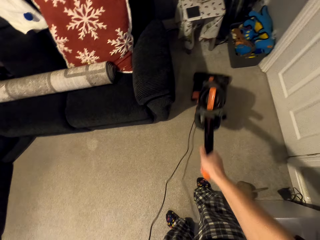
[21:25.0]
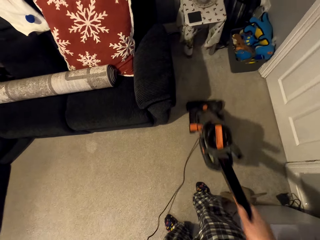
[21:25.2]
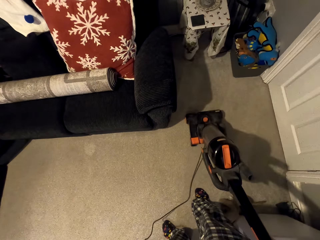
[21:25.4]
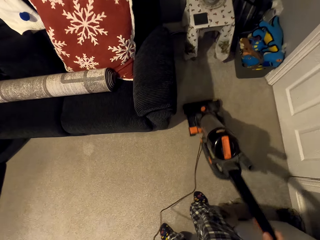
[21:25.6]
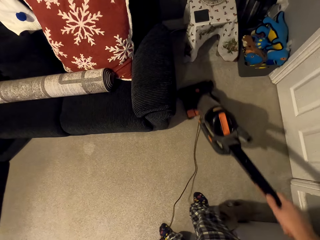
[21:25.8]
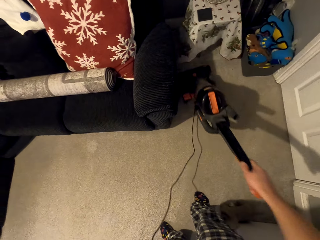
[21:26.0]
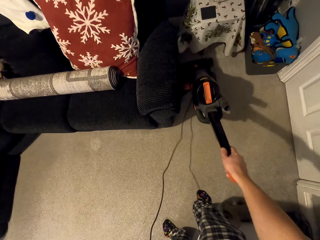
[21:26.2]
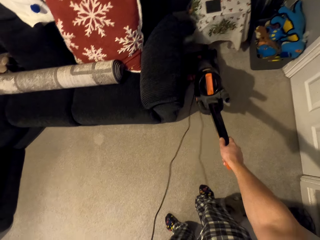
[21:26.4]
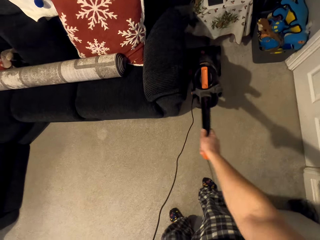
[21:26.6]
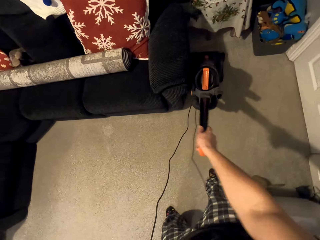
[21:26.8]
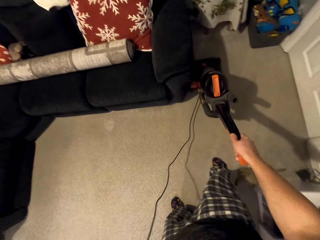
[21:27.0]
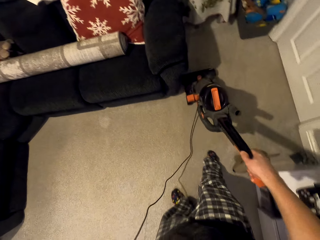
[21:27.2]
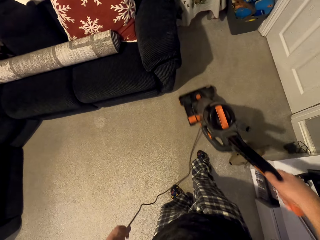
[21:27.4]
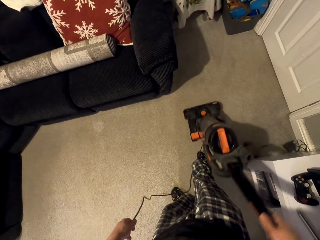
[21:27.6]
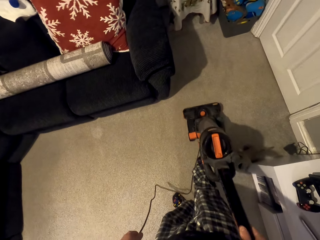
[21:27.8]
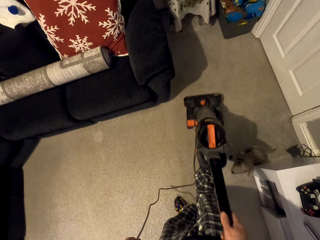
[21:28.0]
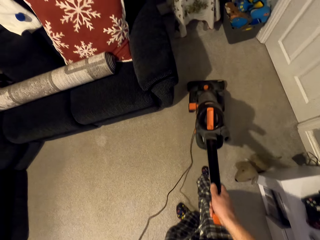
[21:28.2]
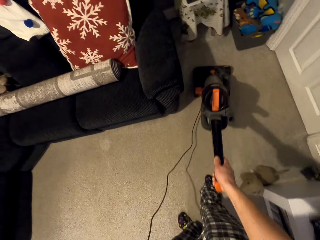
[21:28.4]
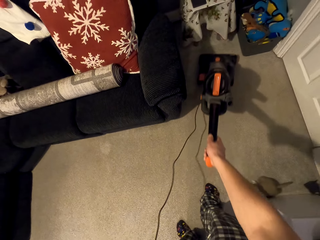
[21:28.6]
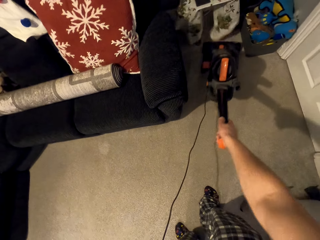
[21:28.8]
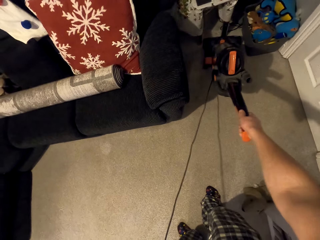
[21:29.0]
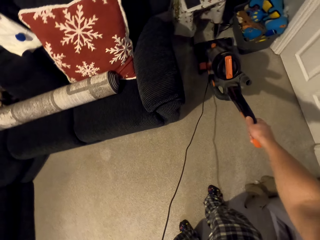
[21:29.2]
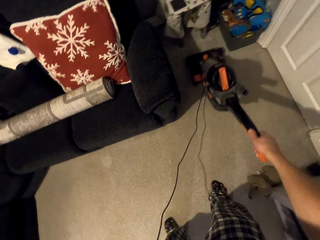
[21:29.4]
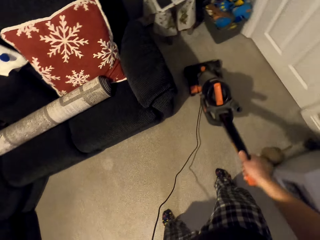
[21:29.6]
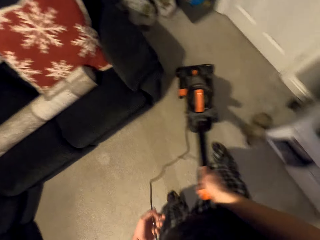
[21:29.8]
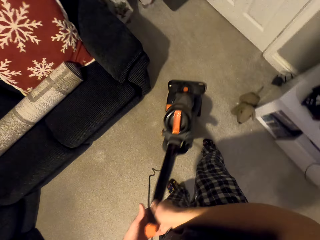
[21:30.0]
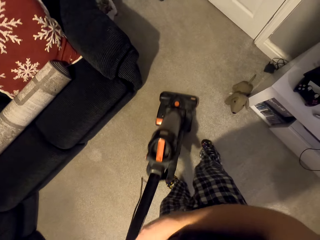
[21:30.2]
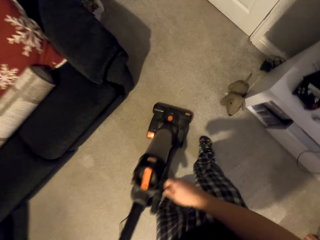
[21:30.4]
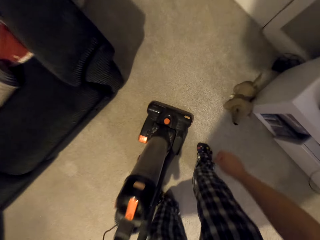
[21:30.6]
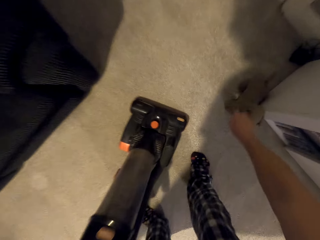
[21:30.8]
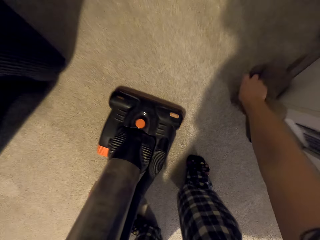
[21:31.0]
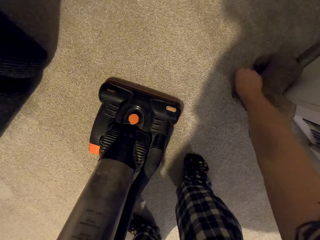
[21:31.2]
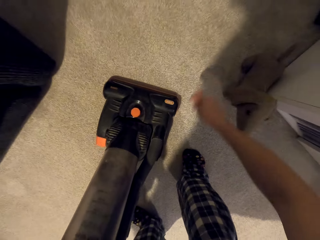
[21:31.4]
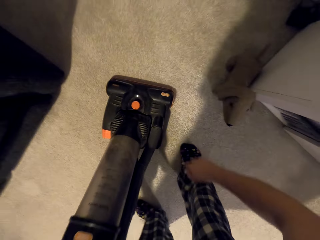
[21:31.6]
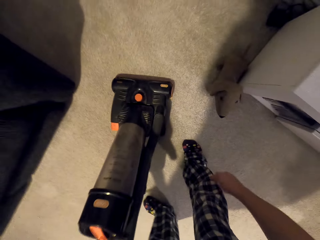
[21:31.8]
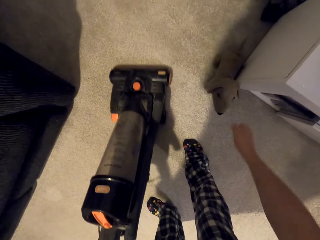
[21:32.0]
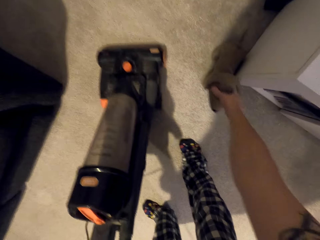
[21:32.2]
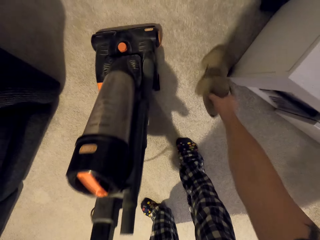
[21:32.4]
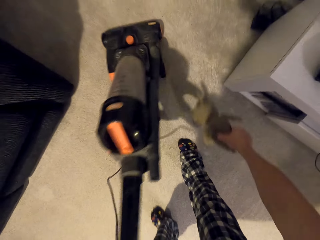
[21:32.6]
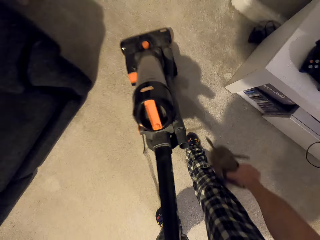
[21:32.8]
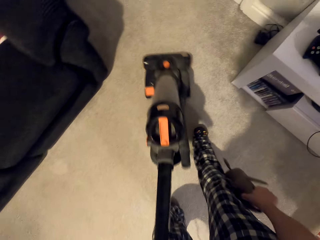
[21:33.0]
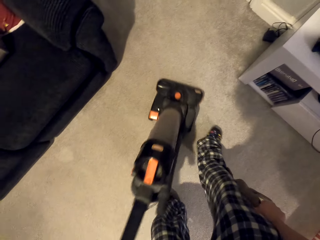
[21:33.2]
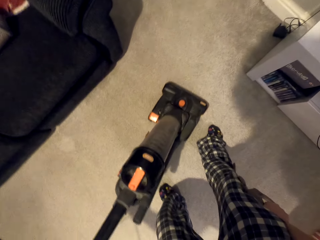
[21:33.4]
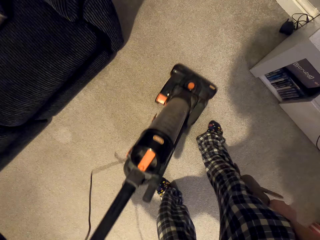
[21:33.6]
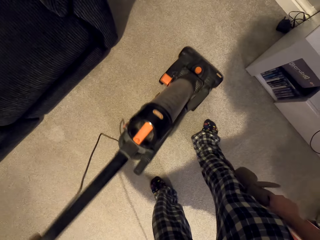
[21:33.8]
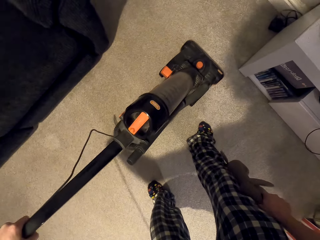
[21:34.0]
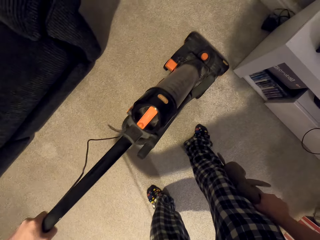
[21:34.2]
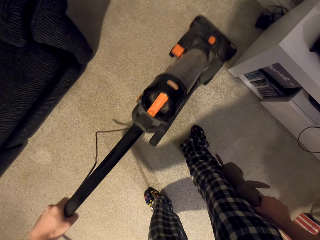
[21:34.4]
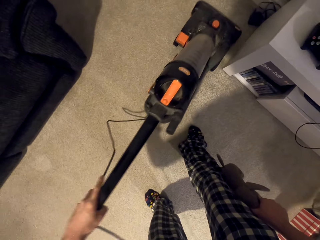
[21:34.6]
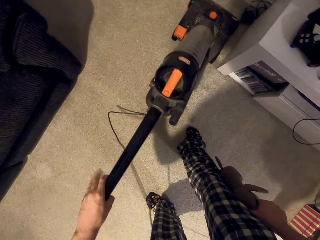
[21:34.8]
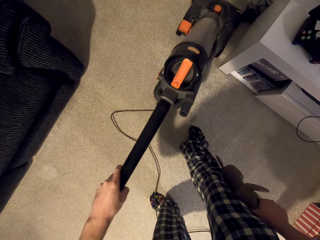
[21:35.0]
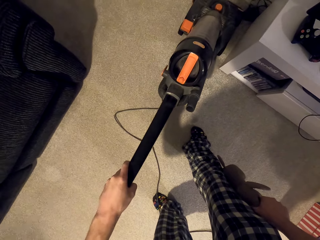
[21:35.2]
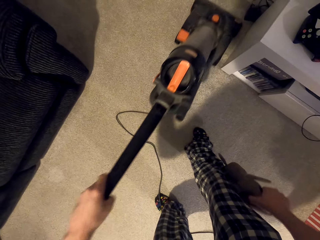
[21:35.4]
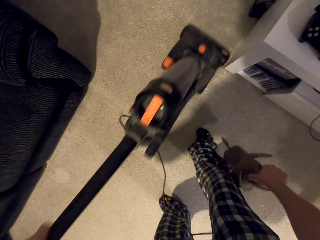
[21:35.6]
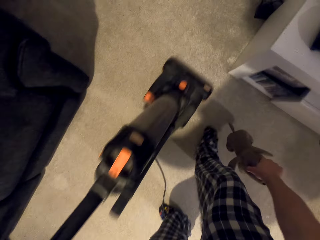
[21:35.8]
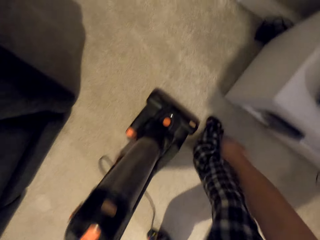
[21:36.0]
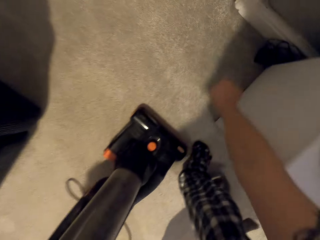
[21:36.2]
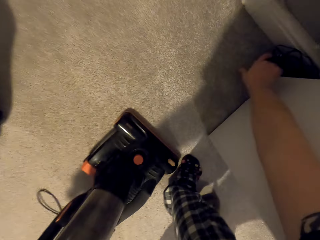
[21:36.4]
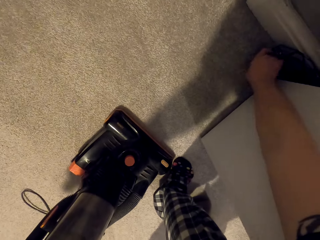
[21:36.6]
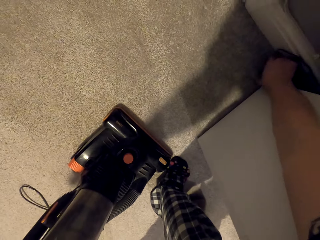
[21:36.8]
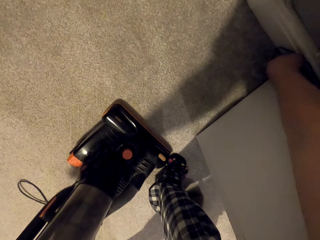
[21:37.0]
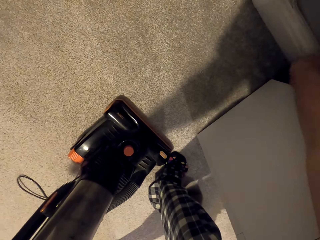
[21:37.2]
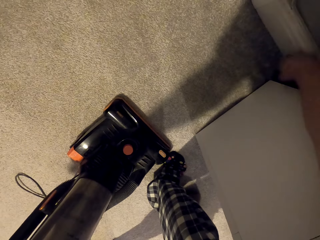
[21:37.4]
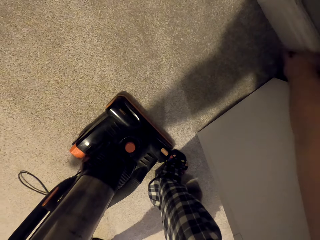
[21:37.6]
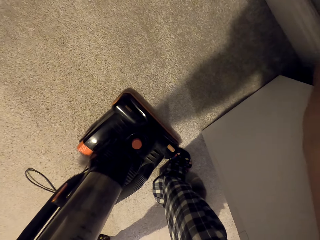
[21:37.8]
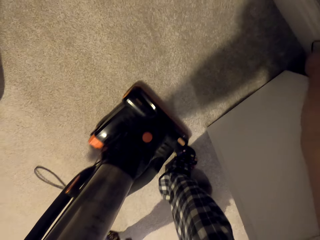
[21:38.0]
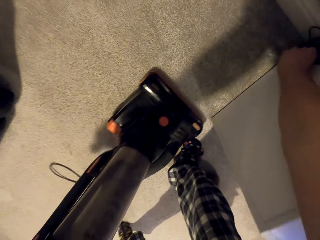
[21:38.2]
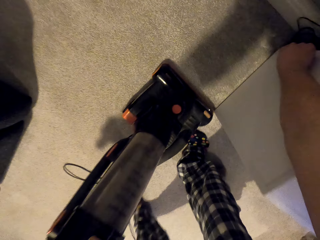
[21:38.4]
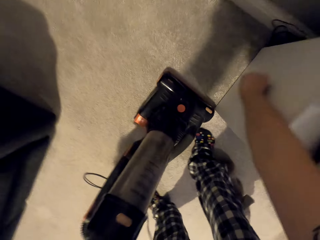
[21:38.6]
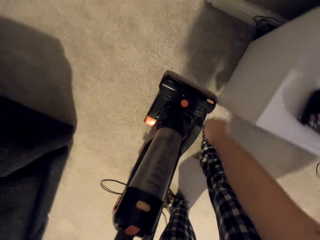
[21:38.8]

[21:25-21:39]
The camera wearer pulls the vacuum cleaner downwards. He moves the vacuum cleaner upwards. He pulls the vacuum cleaner downwards. He moves the vacuum cleaner upwards. He pulls the vacuum cleaner downwards. He holds a doll. He drops his hand from the doll. He holds the doll. He pulls the doll on the carpet. He pulls the vacuum cleaner downwards. He moves the vacuum cleaner upwards. He pulls the vacuum cleaner downwards. He moves his hand behind the television stand.

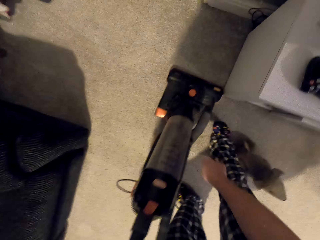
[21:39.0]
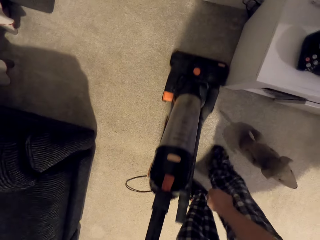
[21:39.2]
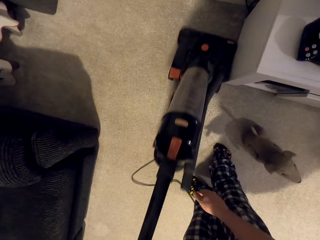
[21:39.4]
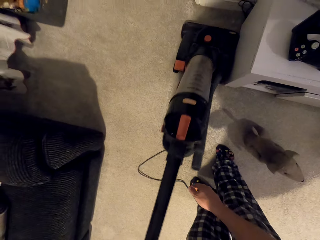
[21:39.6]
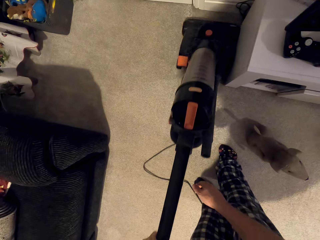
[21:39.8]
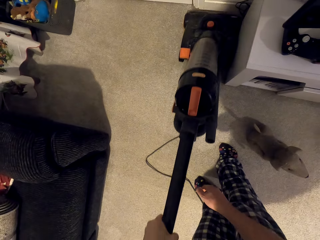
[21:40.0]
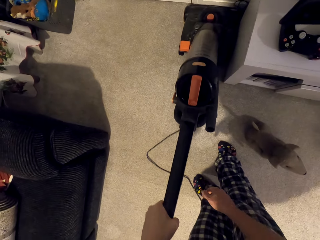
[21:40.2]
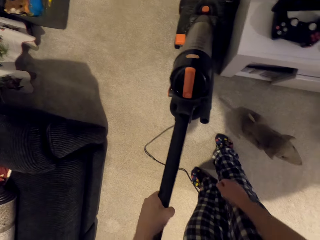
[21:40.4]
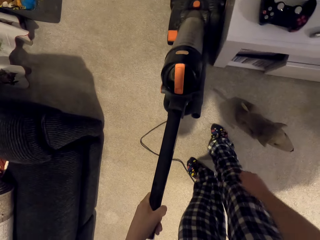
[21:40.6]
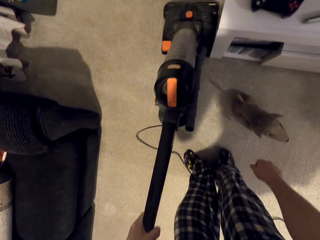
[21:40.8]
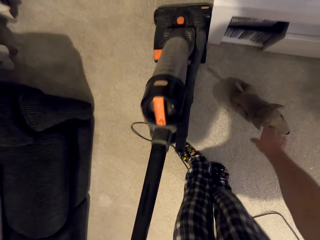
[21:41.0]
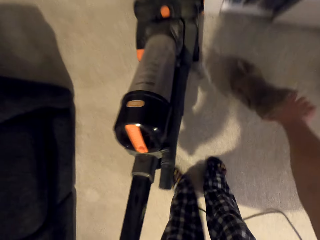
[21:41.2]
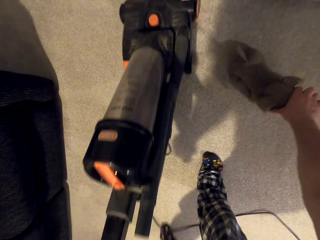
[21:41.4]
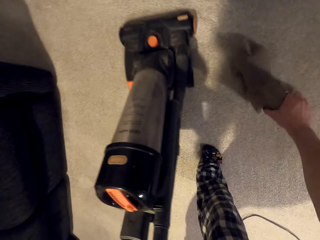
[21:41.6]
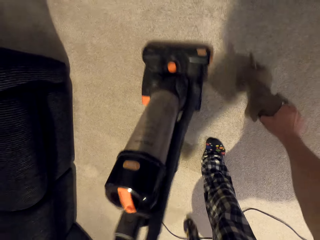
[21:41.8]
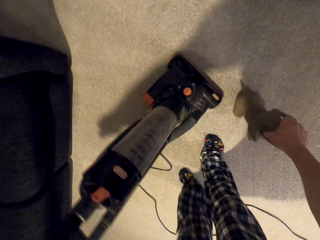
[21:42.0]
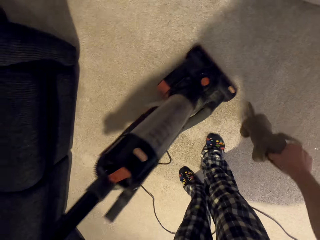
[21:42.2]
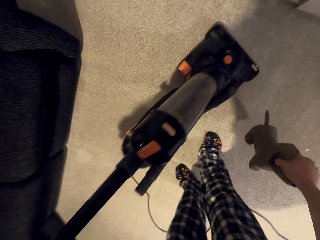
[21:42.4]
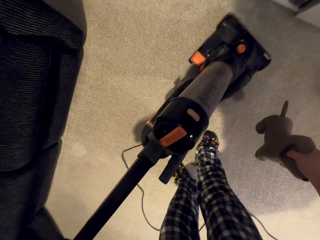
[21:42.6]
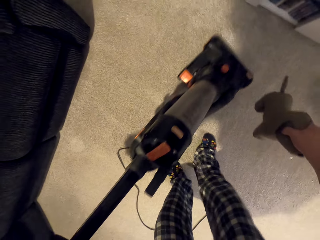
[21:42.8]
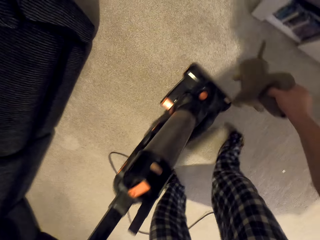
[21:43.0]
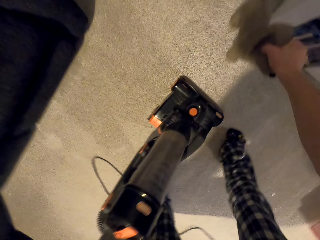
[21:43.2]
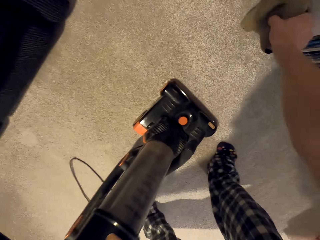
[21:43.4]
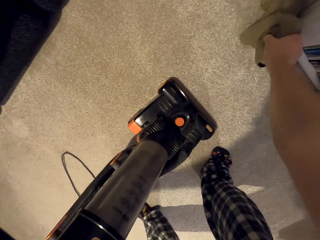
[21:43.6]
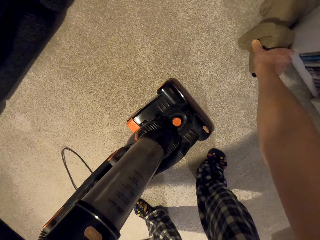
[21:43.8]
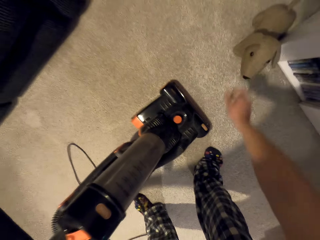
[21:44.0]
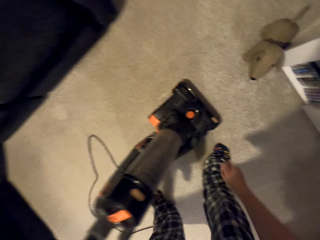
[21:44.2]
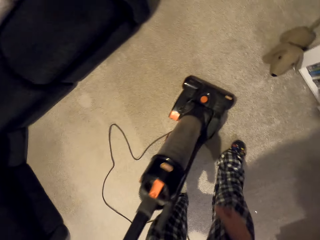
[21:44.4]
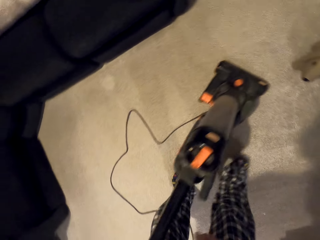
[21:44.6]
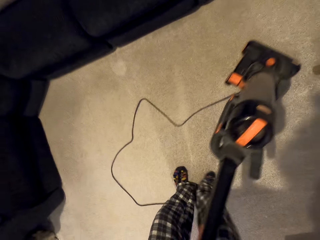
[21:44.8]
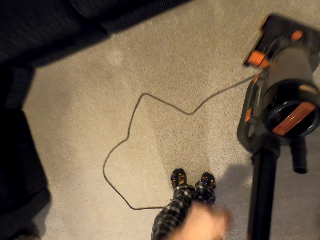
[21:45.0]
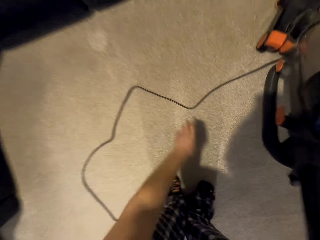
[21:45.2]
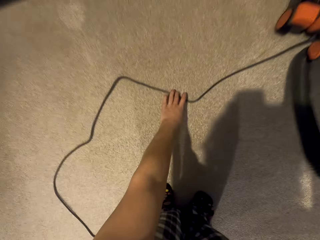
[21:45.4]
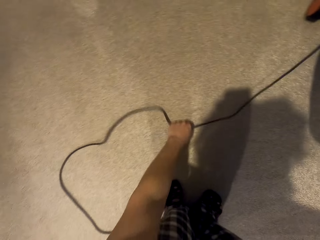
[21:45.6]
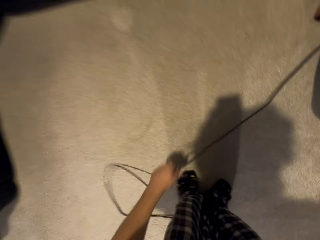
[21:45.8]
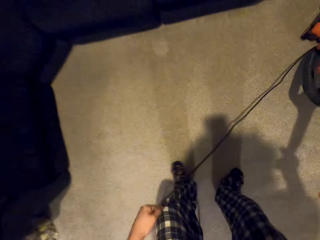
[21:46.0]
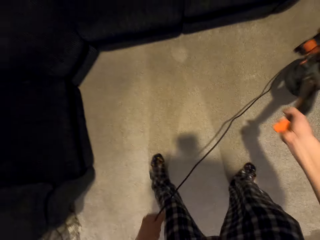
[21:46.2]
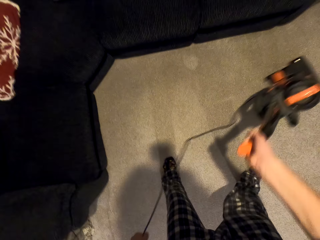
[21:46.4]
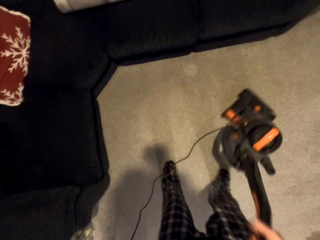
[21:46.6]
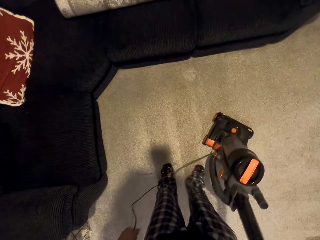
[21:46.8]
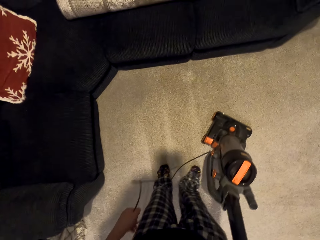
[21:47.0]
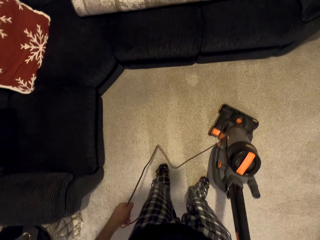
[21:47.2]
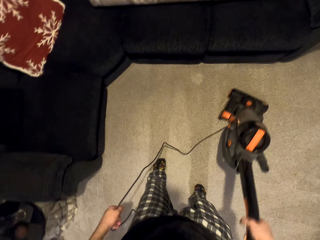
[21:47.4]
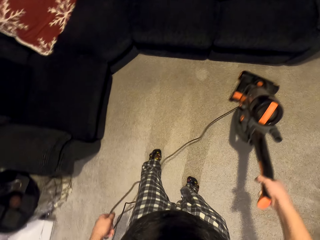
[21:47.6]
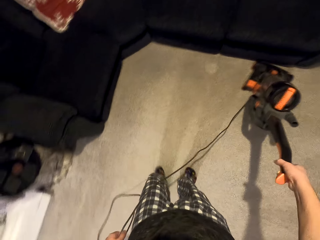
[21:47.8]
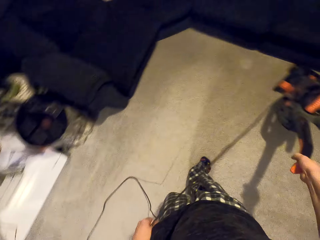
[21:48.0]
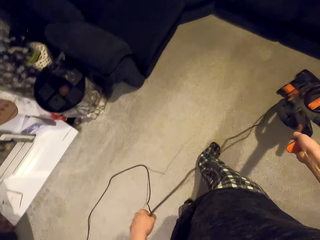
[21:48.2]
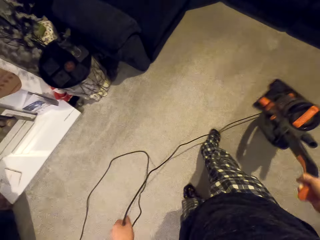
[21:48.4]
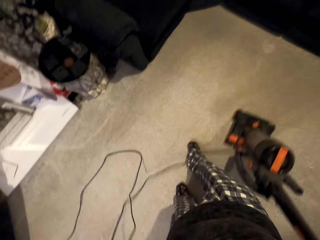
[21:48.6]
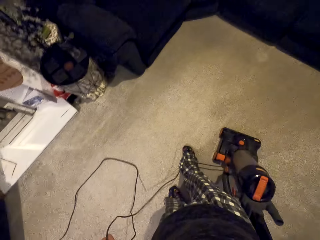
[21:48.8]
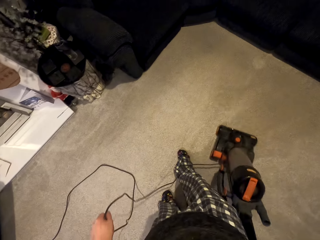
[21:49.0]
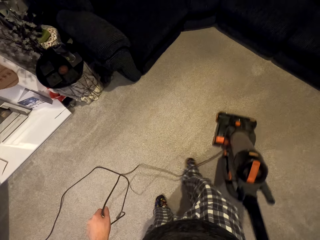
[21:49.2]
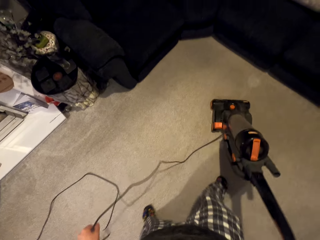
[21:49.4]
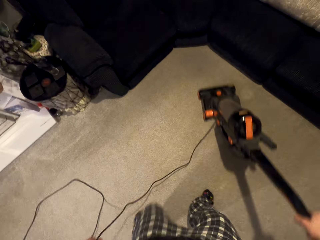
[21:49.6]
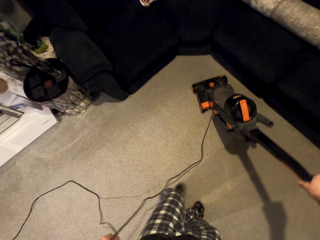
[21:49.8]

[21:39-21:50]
The camera wearer moves the vacuum cleaner upwards. They pull the vacuum cleaner downwards. They lift the doll. They move the vacuum cleaner upwards. They pull the vacuum cleaner downwards. They put the doll beside the television stand. They move the vacuum cleaner upwards. They hold the wire. They pull the vacuum cleaner downwards. They move the vacuum cleaner upwards. They pull the vacuum cleaner downwards. They move the vacuum cleaner upwards.
